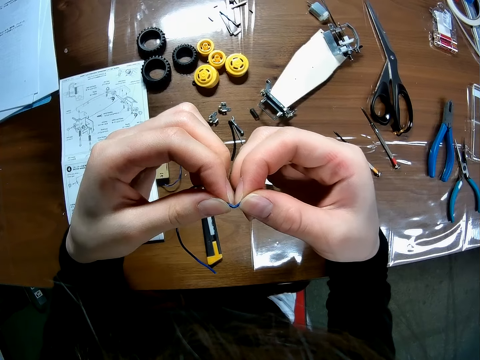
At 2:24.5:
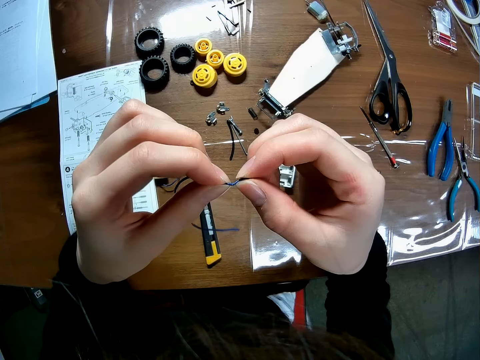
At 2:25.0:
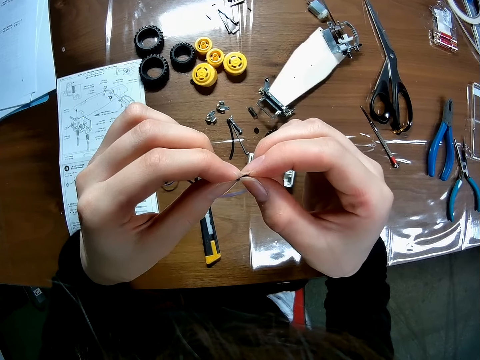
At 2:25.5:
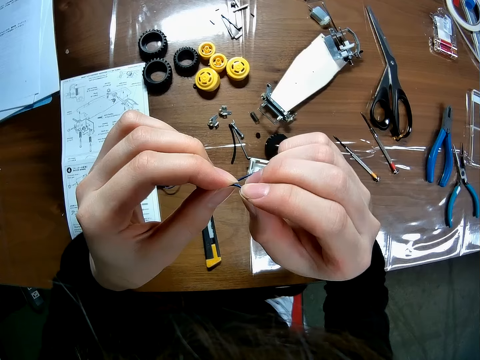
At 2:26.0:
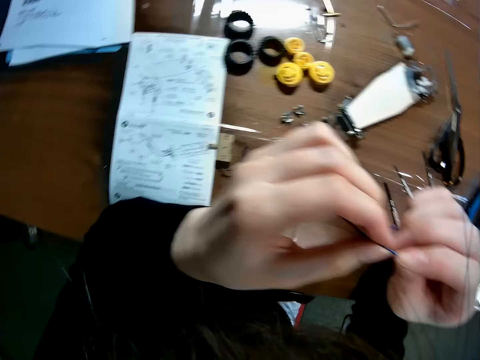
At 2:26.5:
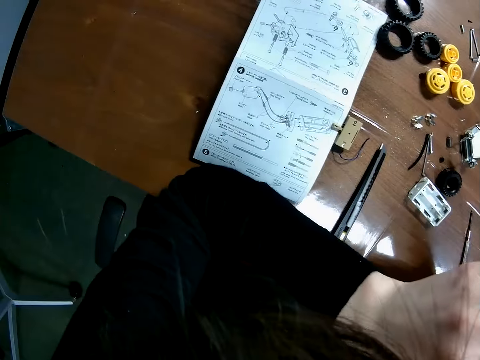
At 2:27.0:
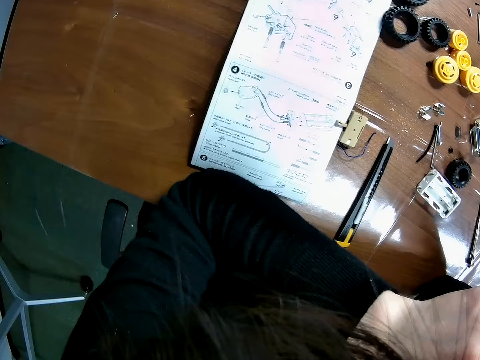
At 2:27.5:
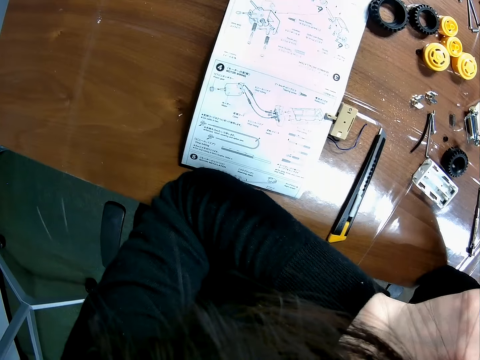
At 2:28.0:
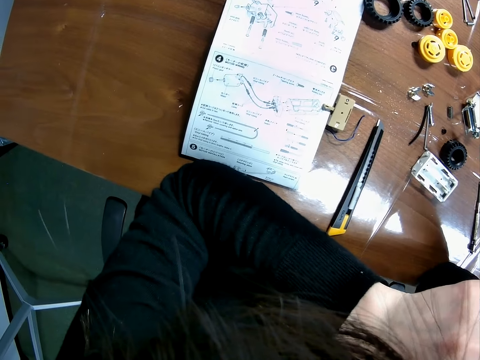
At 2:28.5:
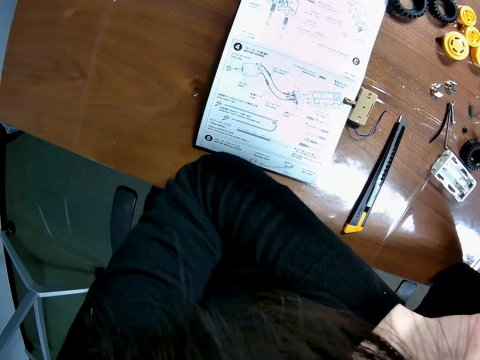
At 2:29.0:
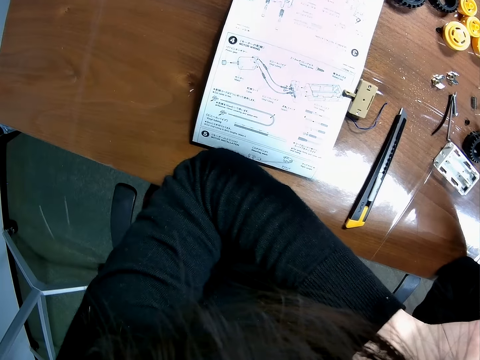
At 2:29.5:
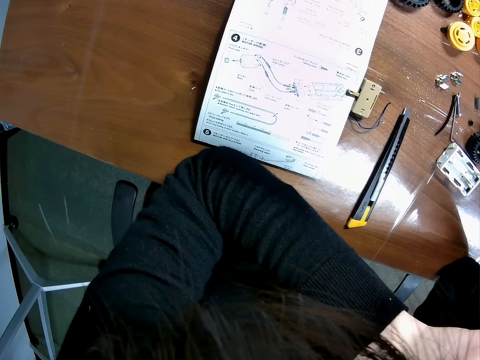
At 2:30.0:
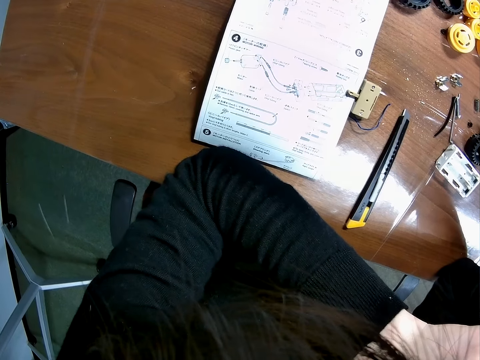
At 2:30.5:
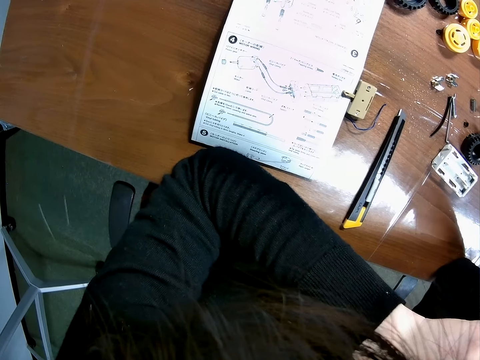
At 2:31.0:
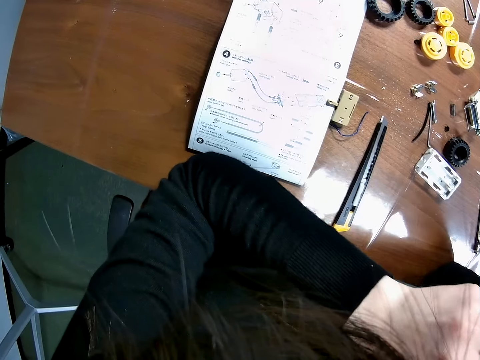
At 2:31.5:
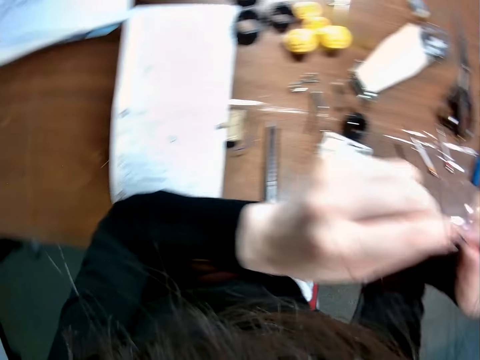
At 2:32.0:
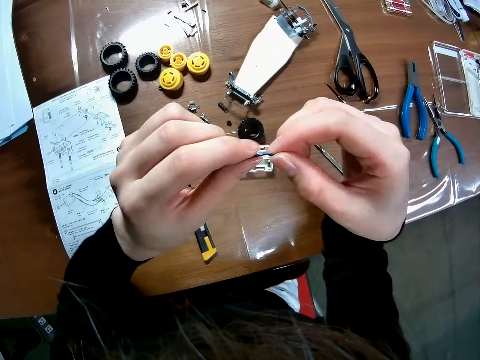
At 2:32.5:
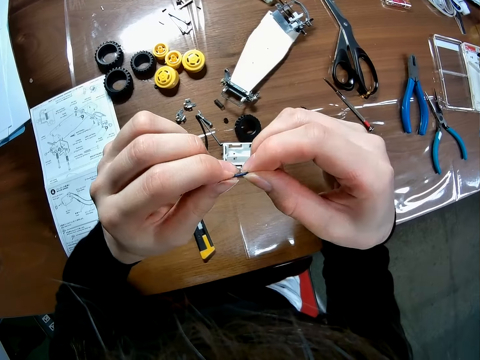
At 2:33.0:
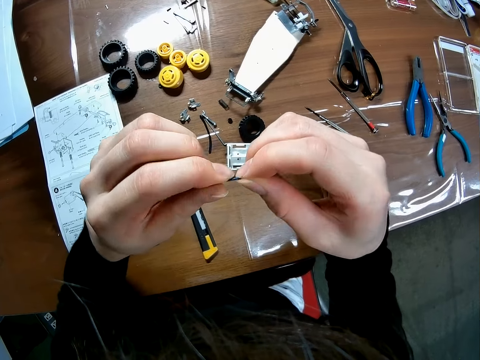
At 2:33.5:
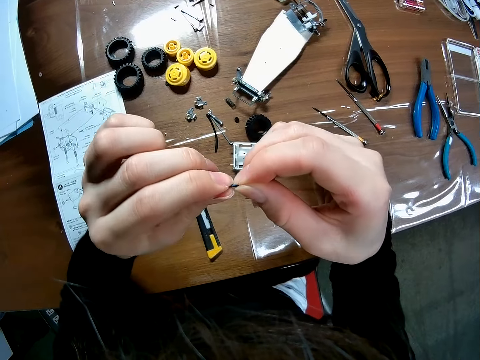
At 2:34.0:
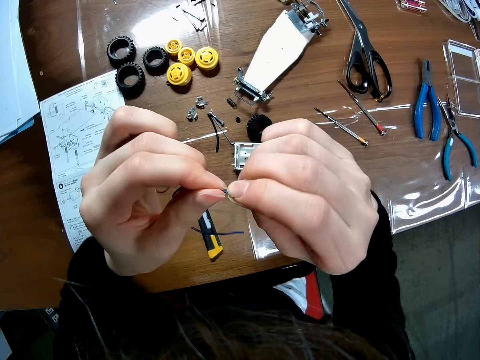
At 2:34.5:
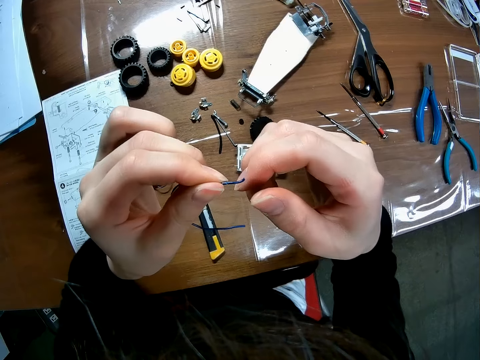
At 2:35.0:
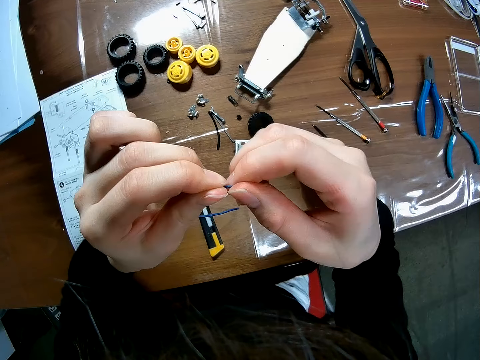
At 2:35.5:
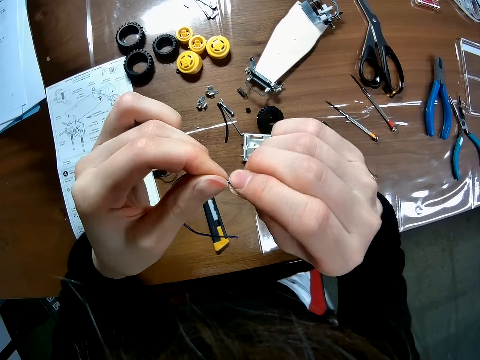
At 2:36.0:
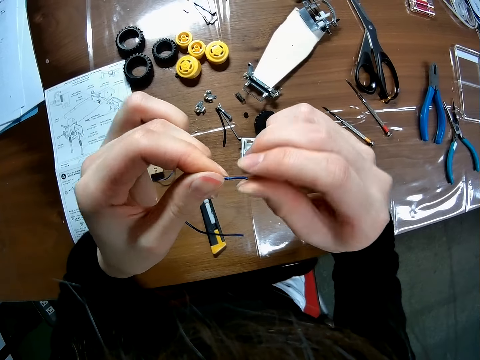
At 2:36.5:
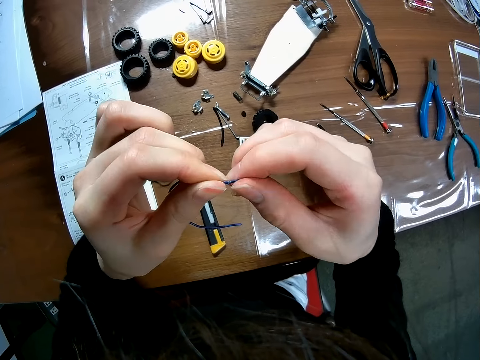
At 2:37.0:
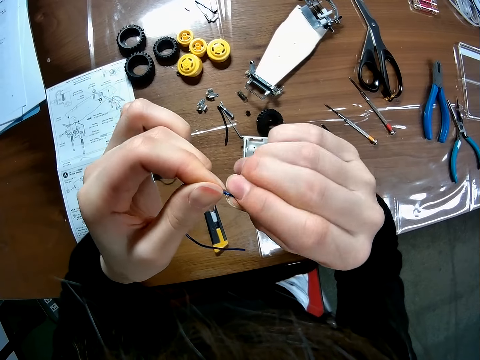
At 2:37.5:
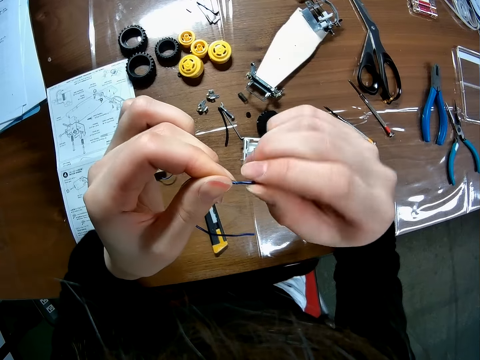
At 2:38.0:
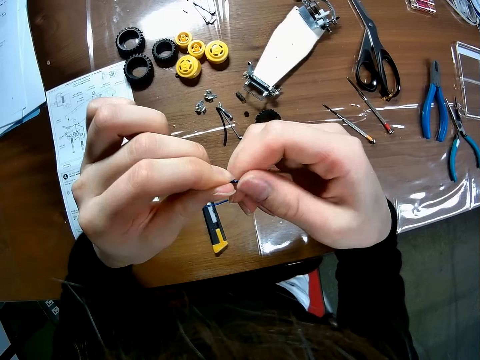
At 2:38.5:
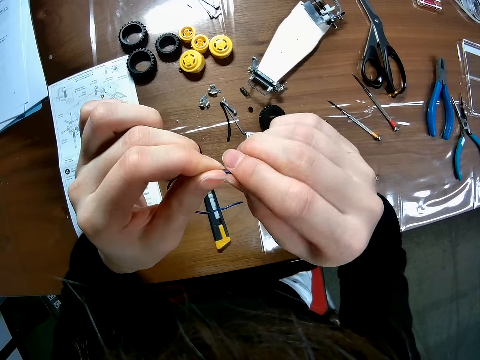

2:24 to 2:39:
The camera wearer does something. He puts the wire in his mouth. He twists the wire with his hands.

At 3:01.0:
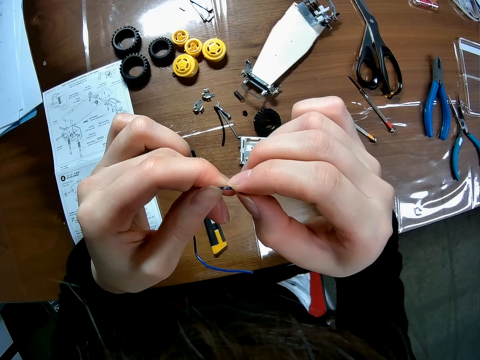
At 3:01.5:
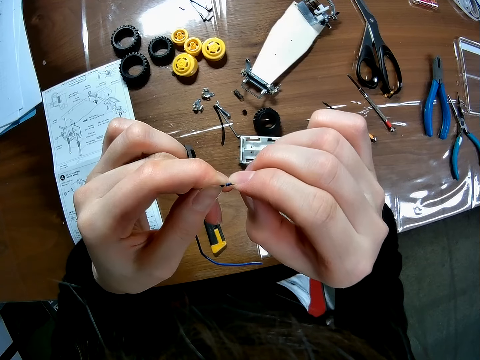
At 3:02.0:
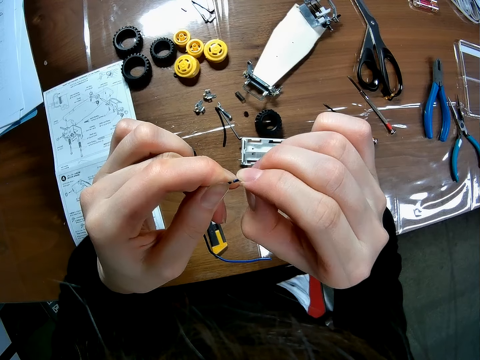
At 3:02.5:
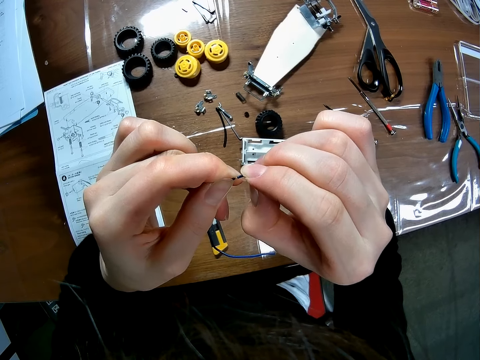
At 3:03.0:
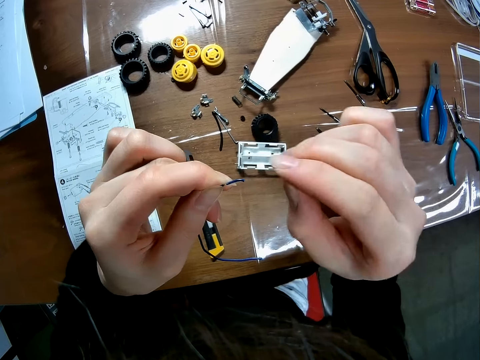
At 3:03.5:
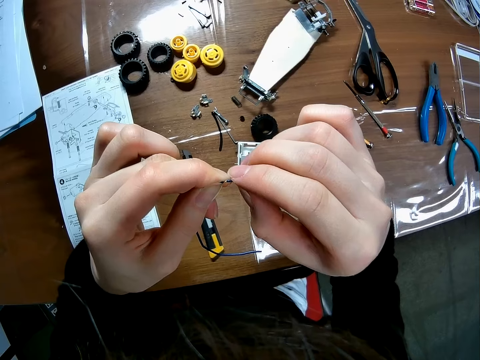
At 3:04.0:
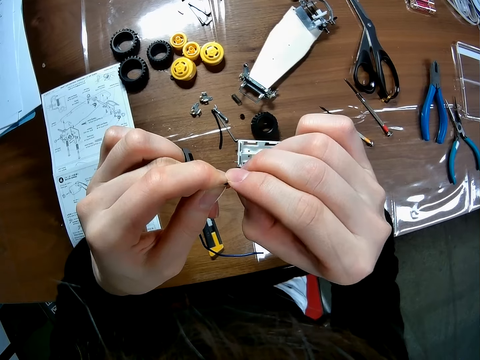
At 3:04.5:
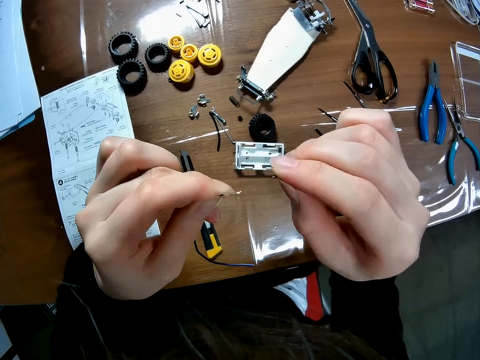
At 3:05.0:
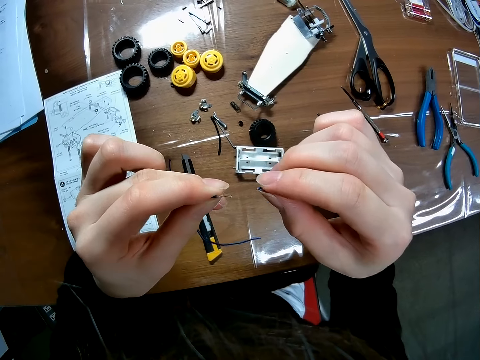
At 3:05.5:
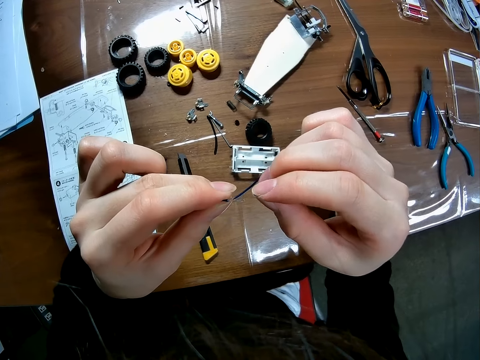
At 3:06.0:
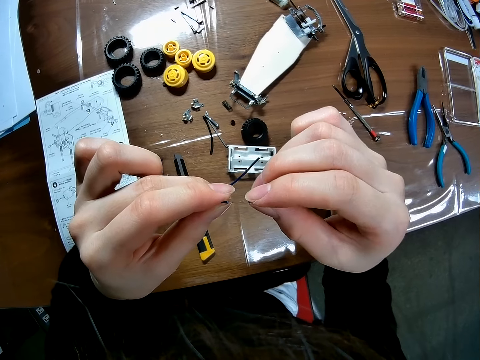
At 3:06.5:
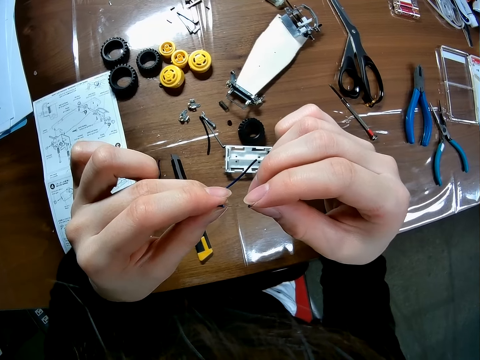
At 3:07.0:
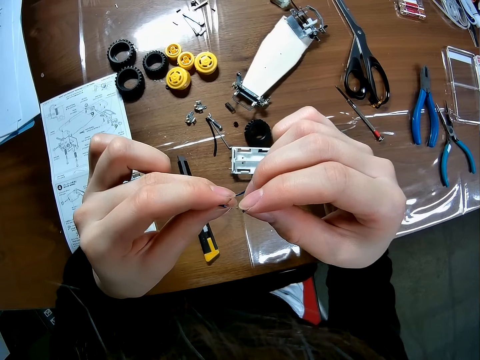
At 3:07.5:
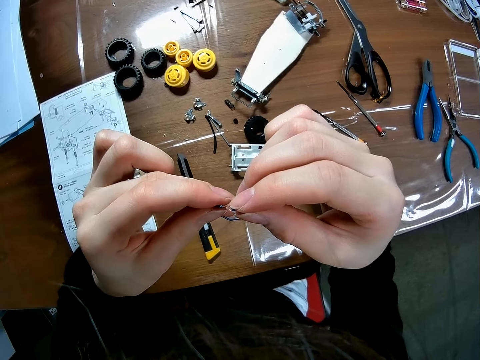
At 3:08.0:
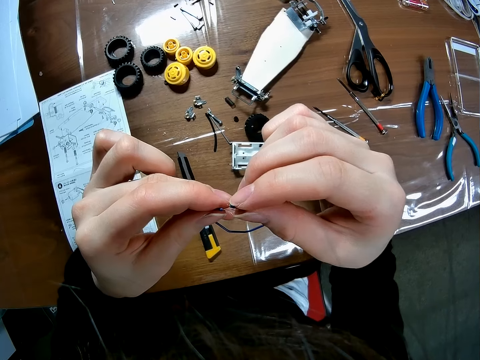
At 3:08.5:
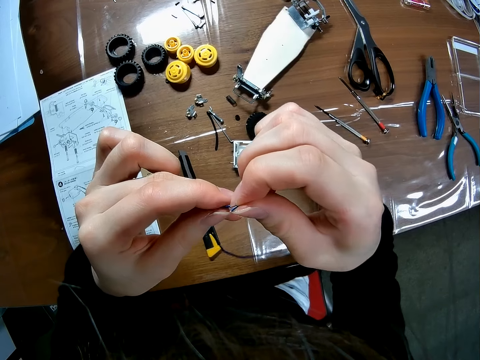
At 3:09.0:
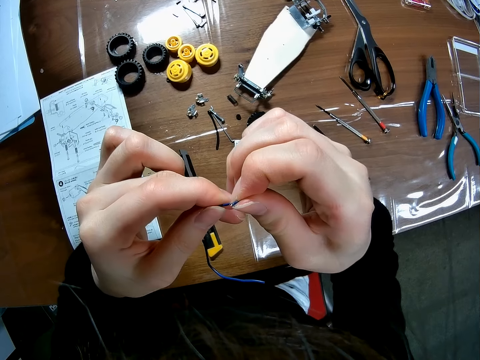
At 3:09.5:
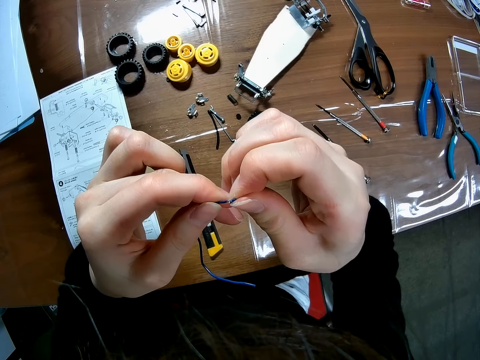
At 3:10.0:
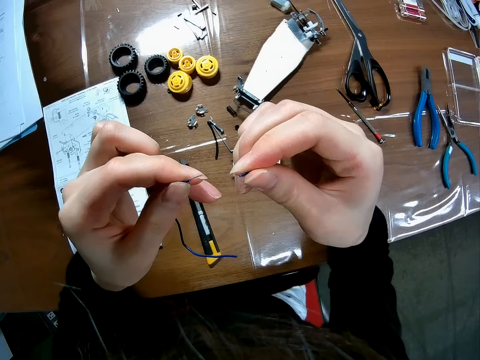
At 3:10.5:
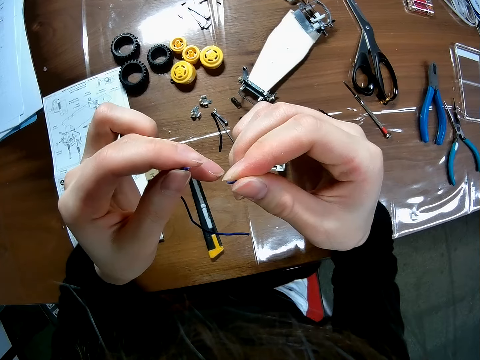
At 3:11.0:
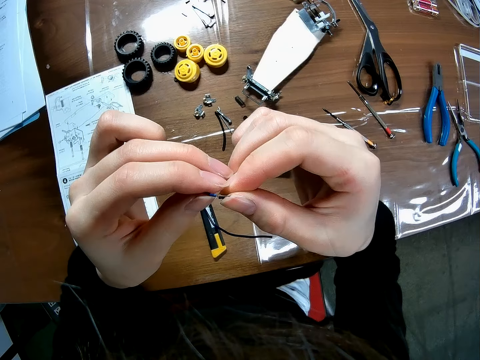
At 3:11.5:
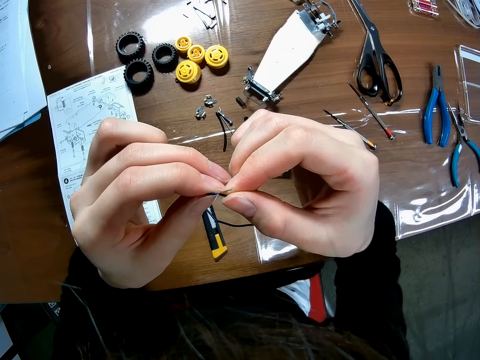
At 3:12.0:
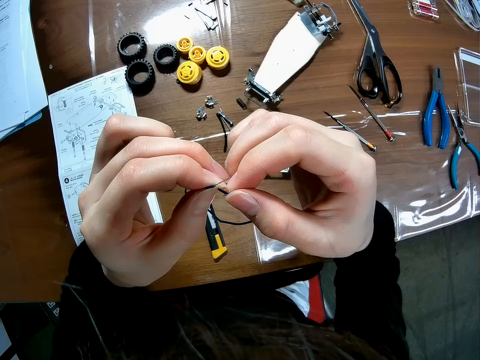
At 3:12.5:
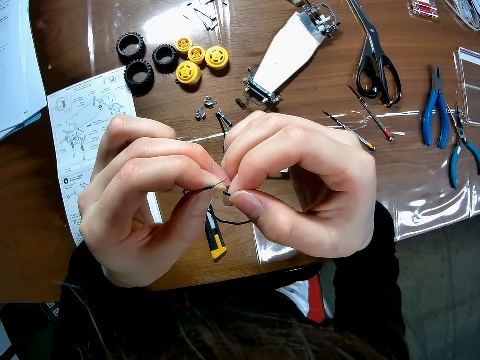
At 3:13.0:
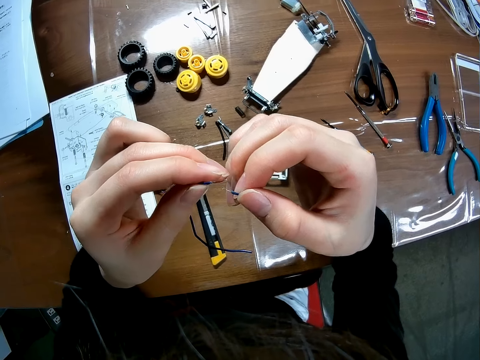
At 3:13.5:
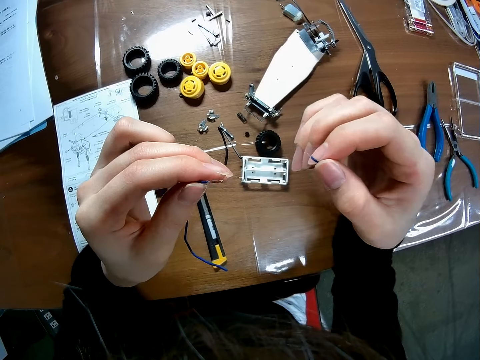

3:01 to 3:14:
The camera wearer pulls off the insulator from the wire.
